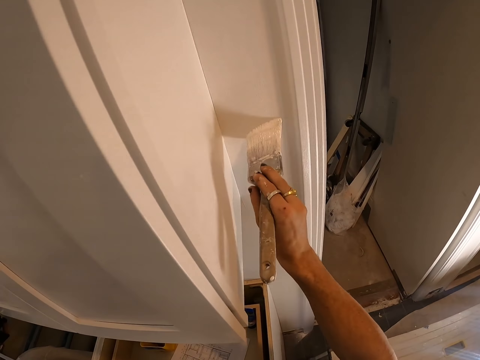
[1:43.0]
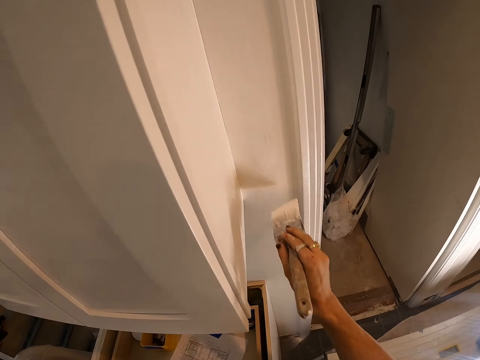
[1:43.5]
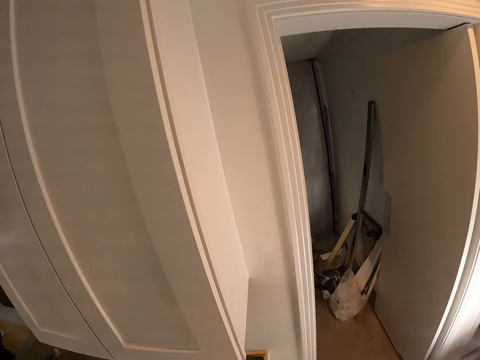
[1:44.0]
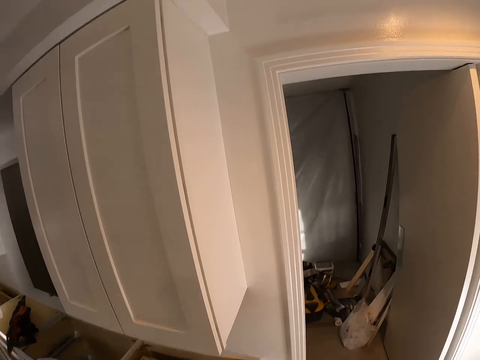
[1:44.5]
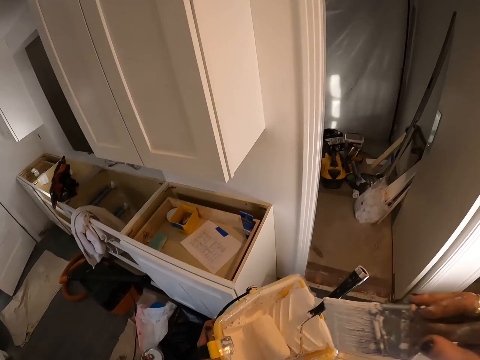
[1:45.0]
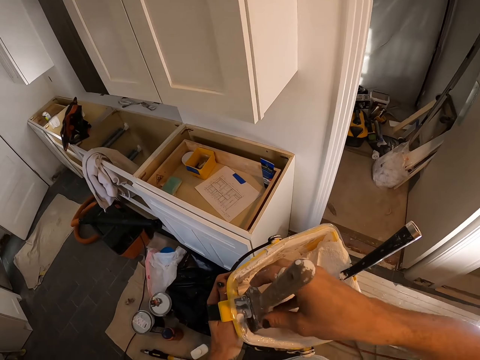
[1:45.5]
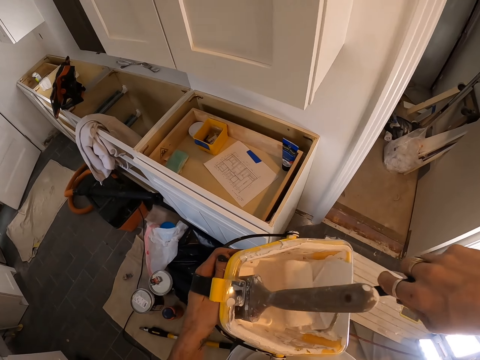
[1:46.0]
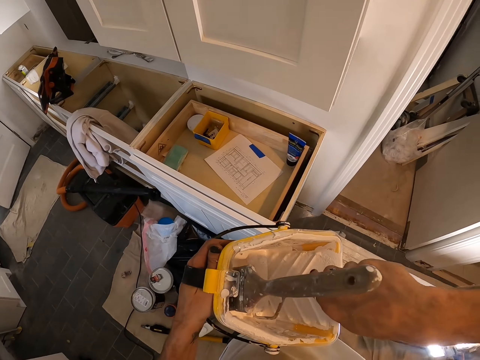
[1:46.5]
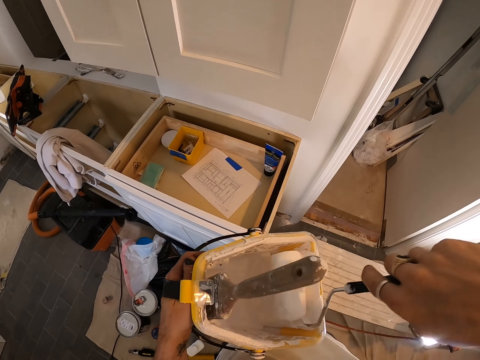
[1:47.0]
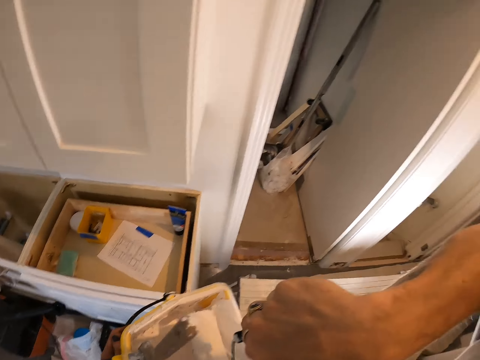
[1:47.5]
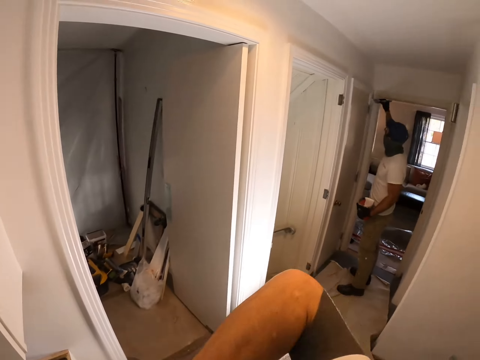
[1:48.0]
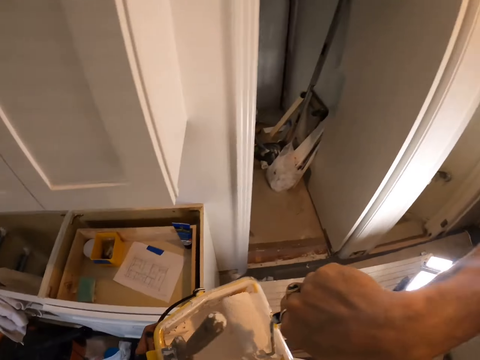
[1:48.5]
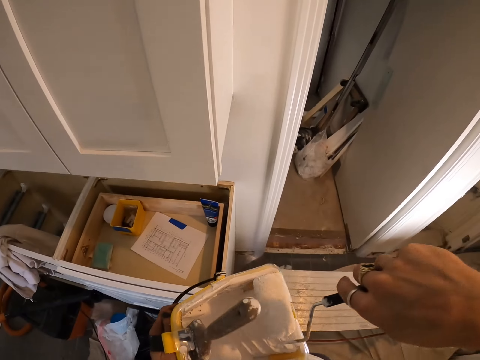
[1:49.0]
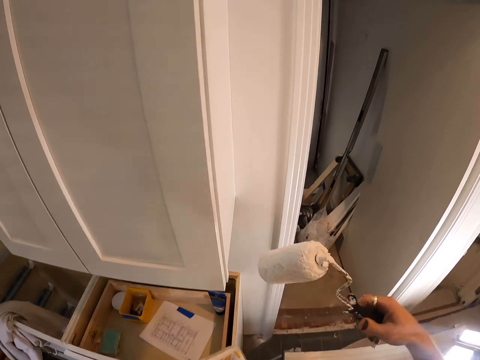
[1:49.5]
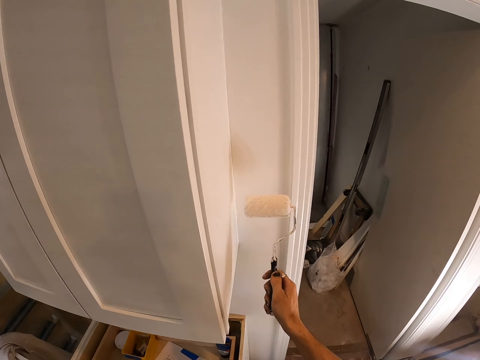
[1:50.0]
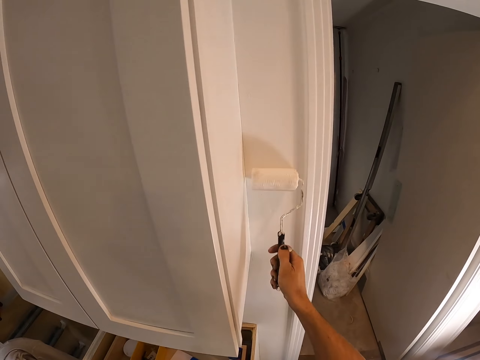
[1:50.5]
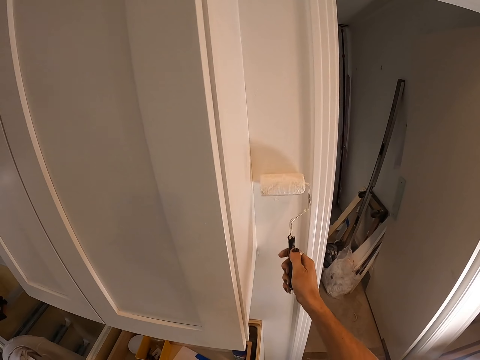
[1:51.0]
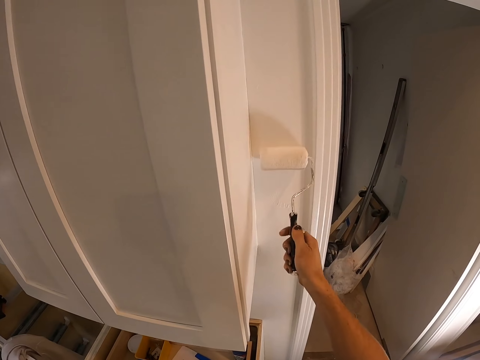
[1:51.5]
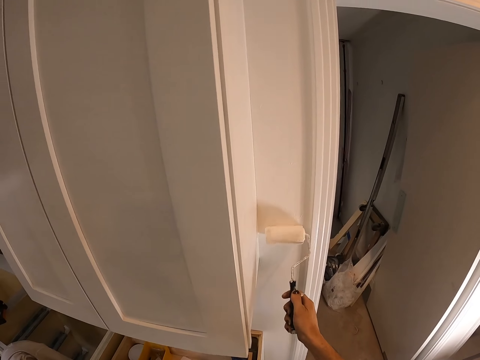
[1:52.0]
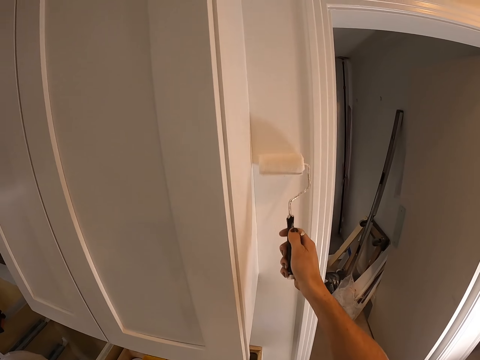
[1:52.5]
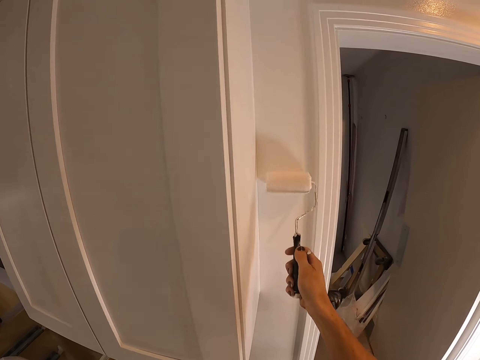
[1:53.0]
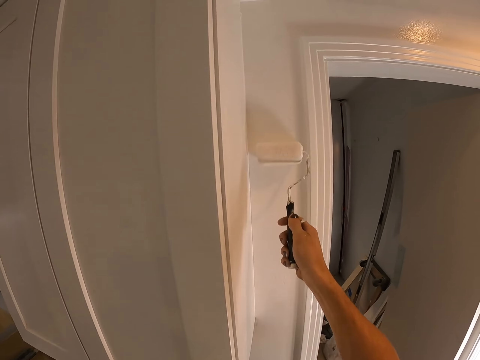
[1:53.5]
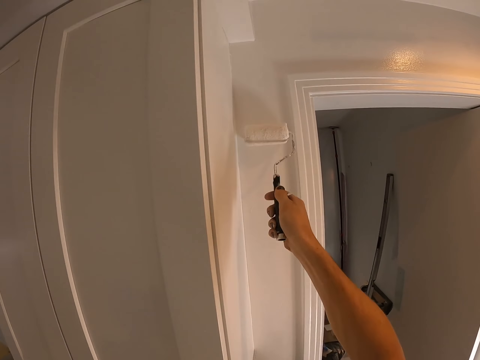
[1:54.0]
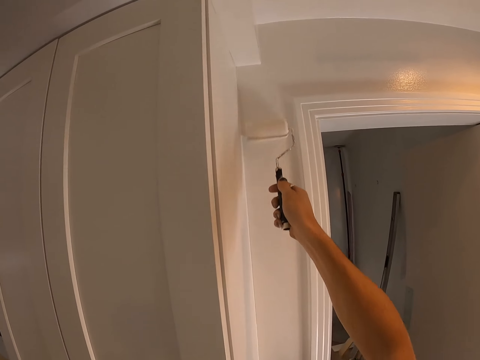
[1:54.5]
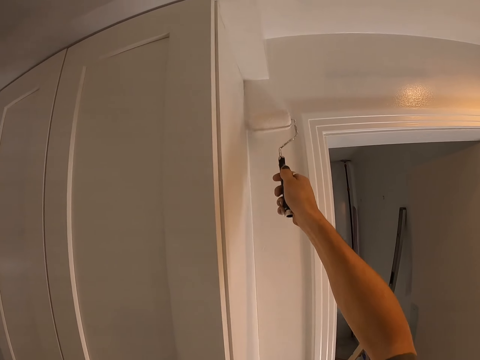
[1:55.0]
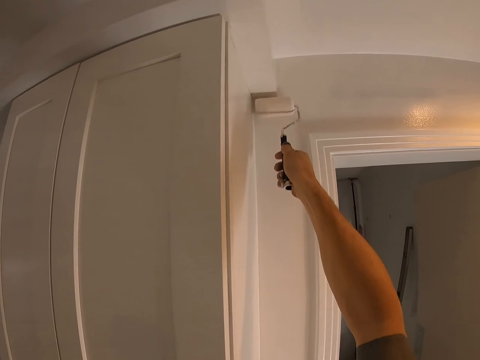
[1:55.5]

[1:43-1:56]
The camera wearer takes a paint roller. They roll the paint roller brush in the tin. A person paints on the wall. The camera wearer paints on the wall.

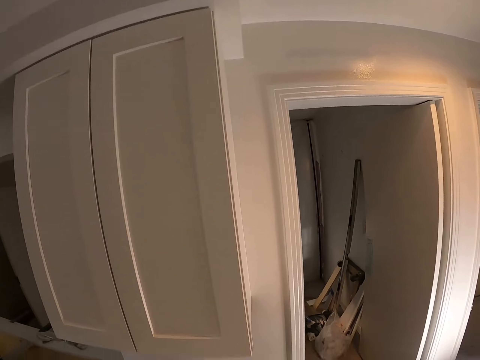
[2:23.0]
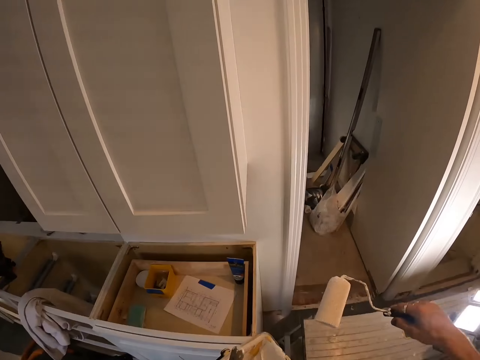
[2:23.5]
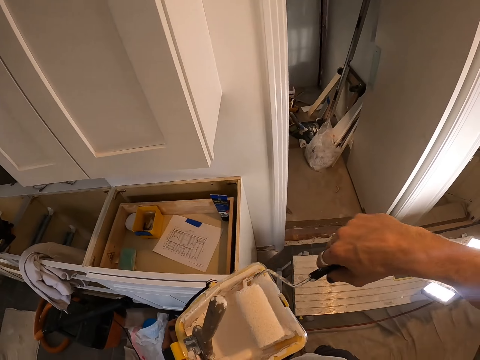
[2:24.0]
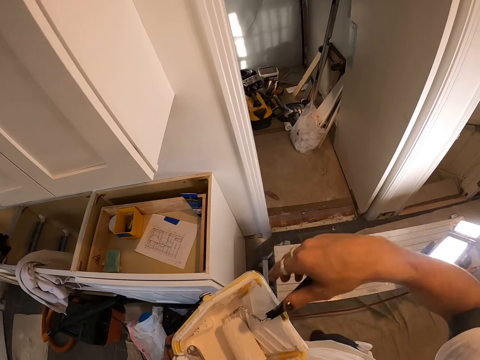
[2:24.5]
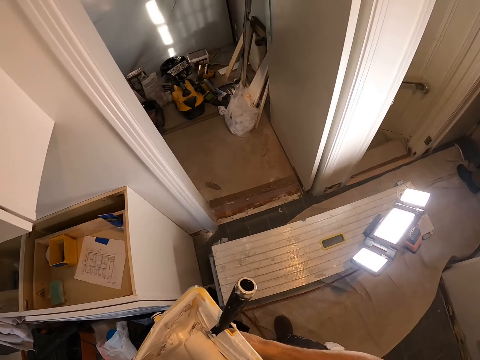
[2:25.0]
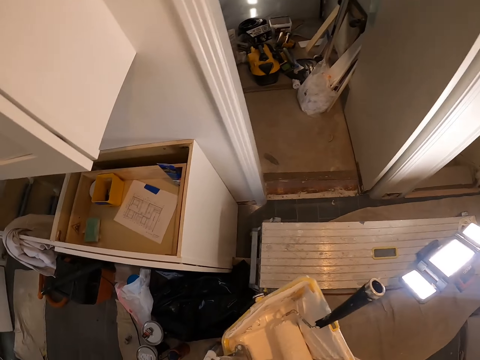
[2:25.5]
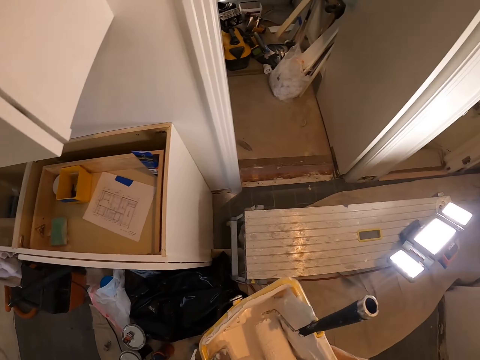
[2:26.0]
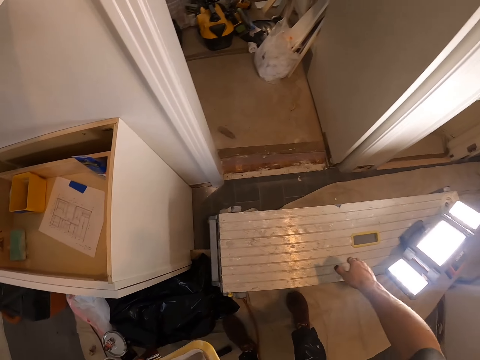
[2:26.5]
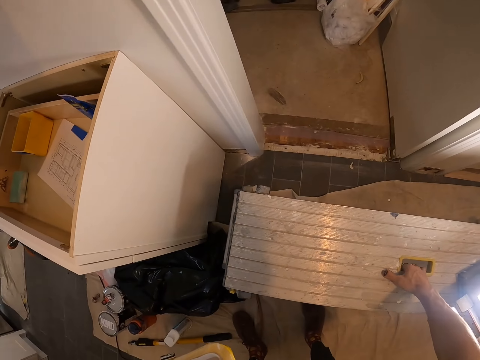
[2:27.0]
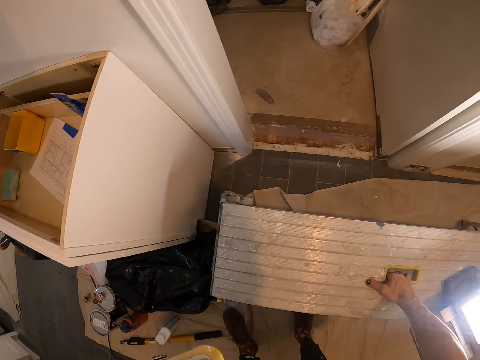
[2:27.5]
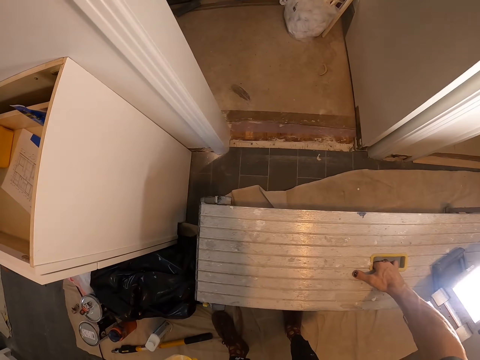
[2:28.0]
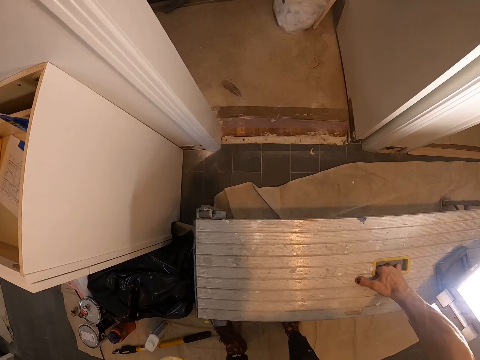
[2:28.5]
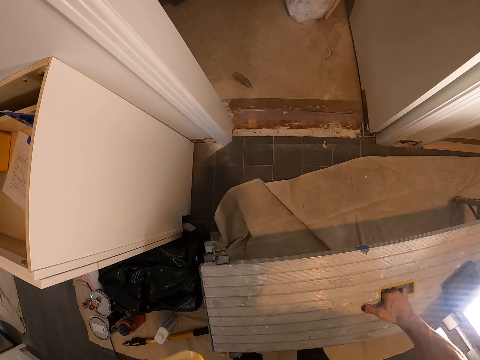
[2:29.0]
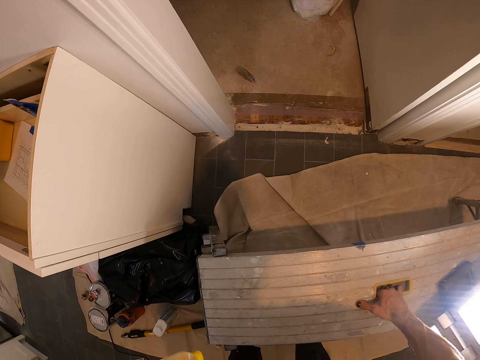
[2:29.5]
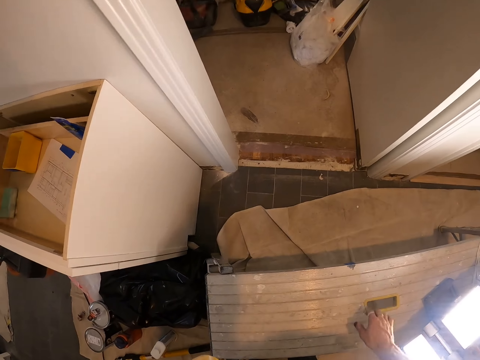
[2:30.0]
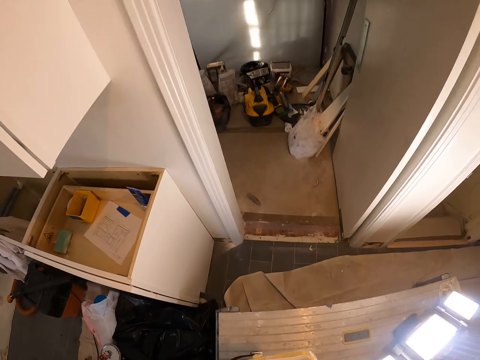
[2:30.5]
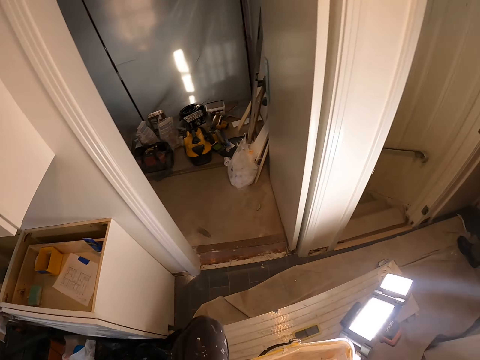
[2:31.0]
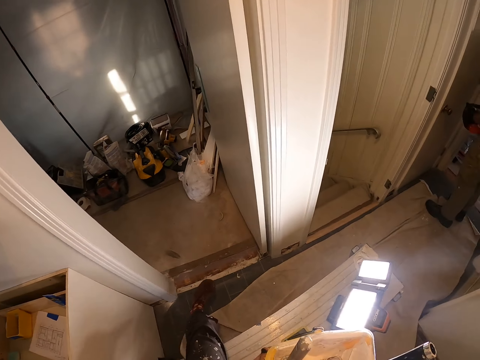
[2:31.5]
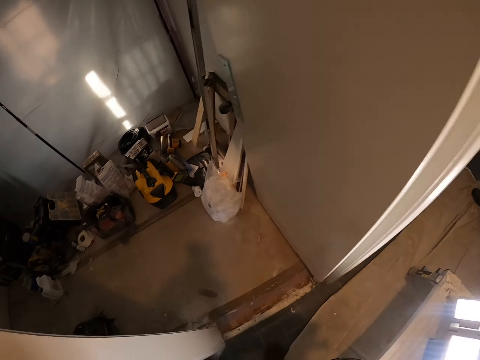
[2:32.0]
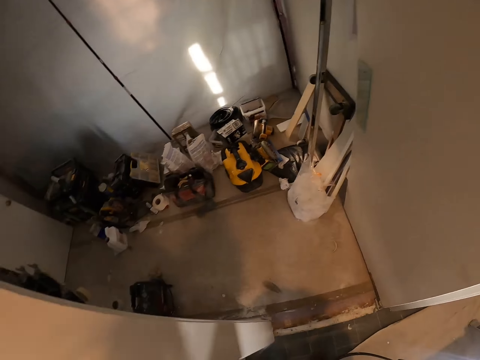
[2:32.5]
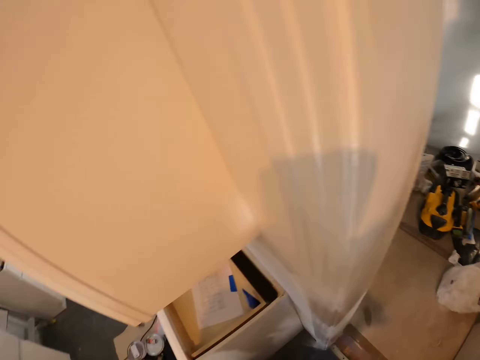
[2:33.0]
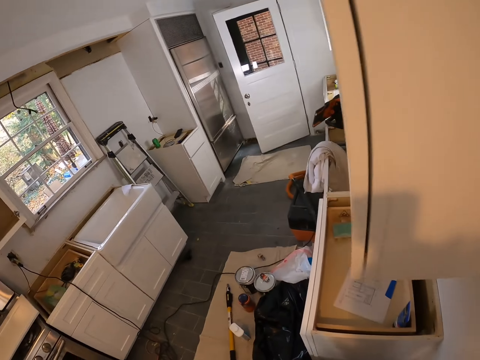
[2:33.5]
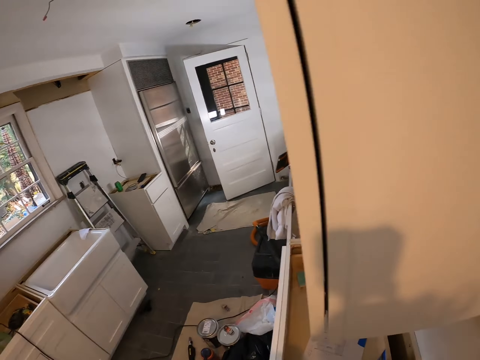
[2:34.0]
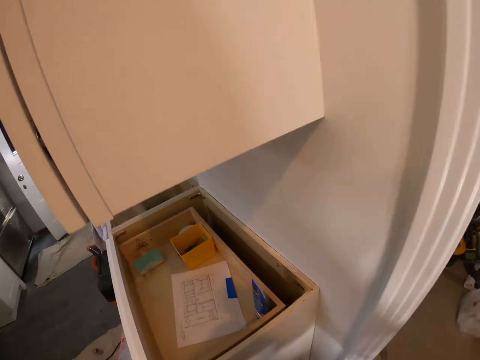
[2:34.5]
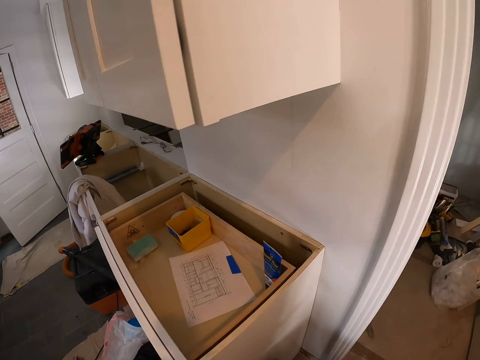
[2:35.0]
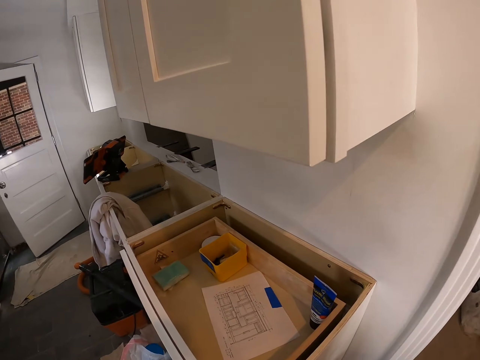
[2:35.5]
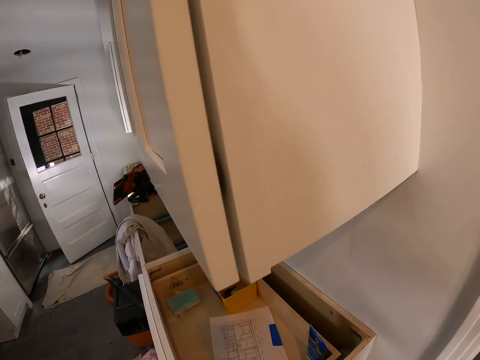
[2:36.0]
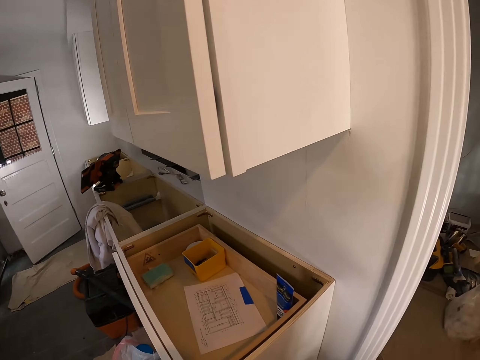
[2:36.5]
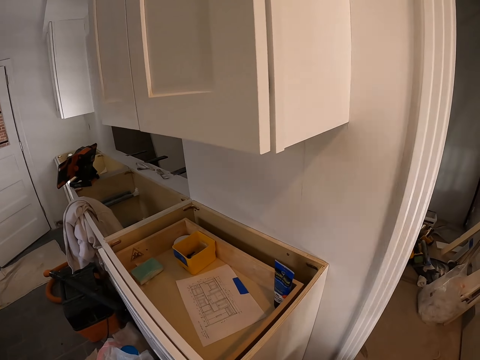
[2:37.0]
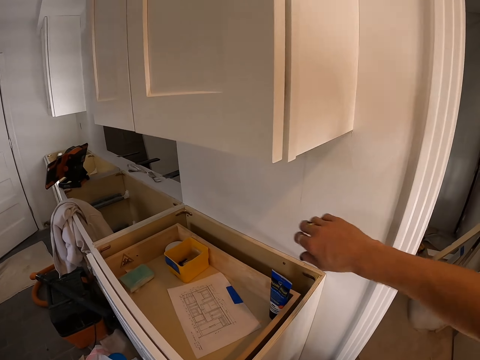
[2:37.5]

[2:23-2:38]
The camera wearer dips the paint roller brush in the tin of paint. They pick up a cupboard piece. They move the workbench.
